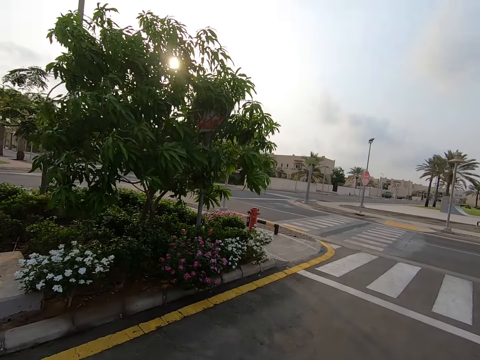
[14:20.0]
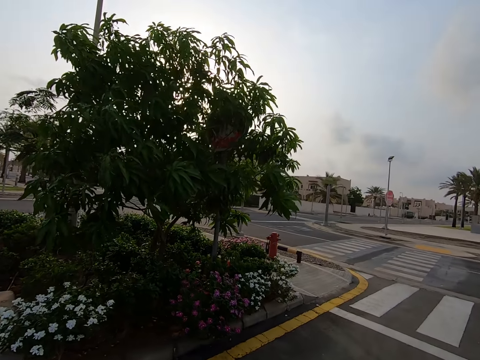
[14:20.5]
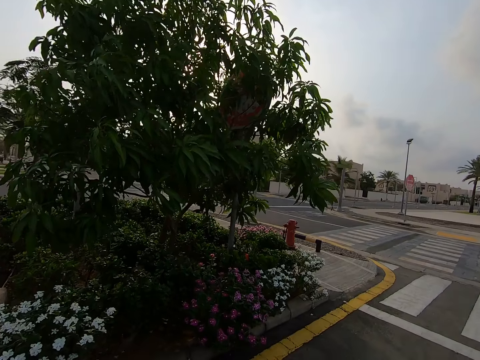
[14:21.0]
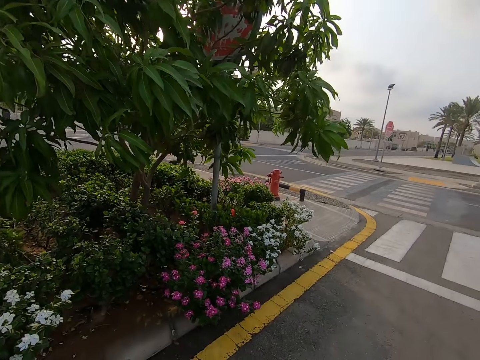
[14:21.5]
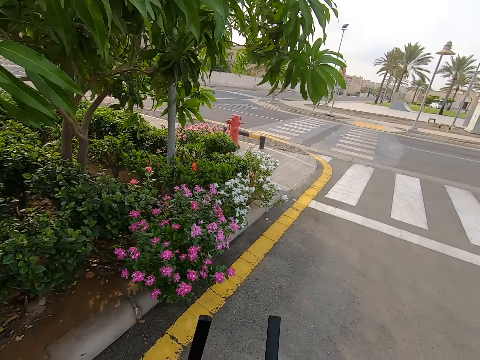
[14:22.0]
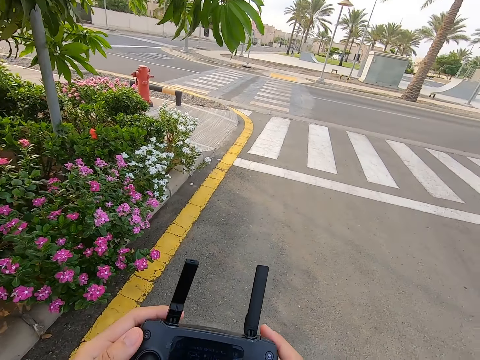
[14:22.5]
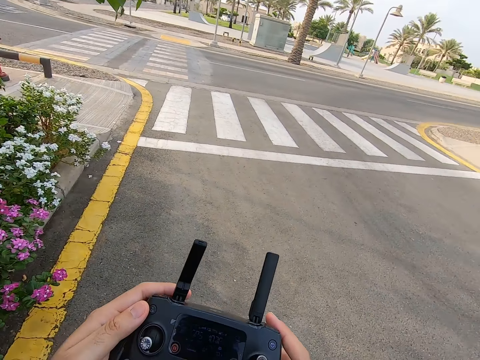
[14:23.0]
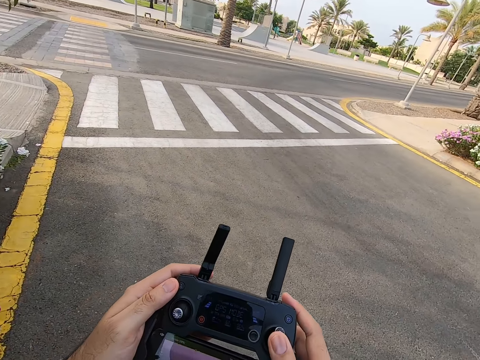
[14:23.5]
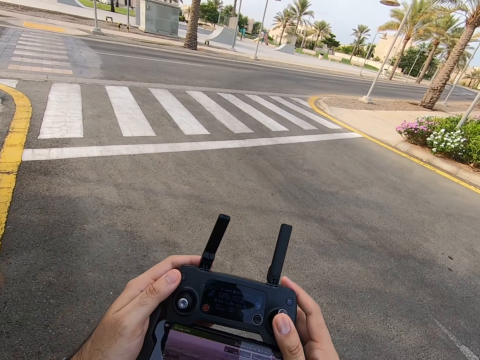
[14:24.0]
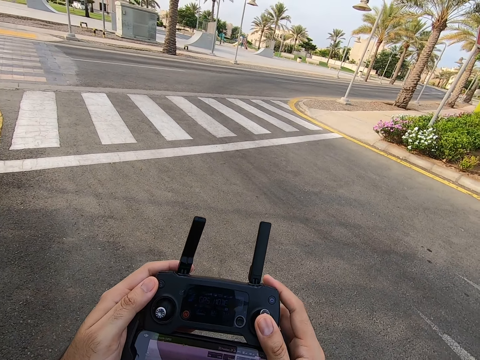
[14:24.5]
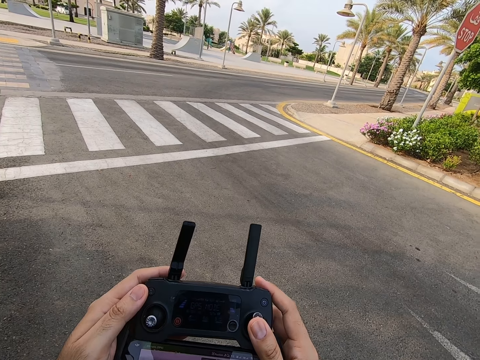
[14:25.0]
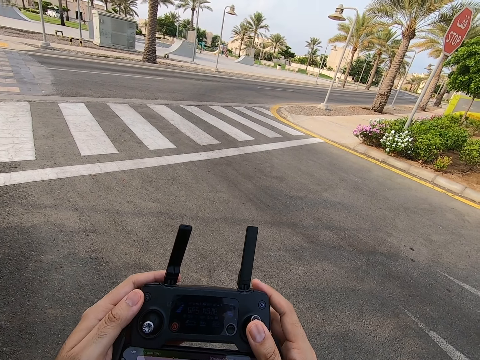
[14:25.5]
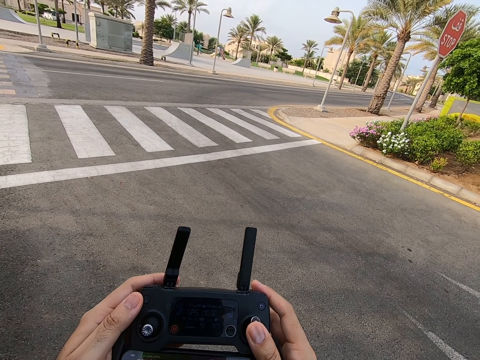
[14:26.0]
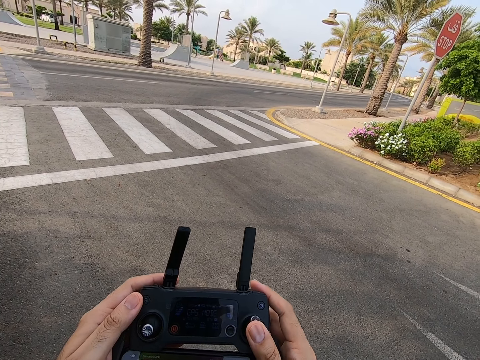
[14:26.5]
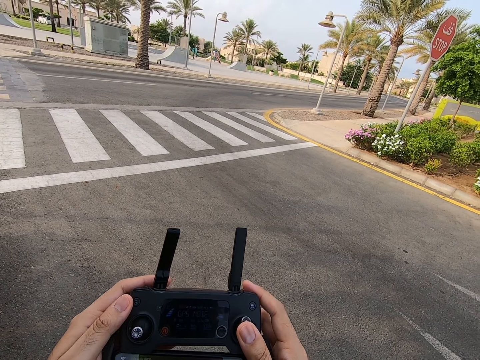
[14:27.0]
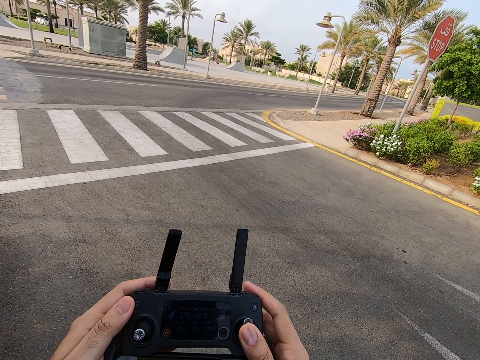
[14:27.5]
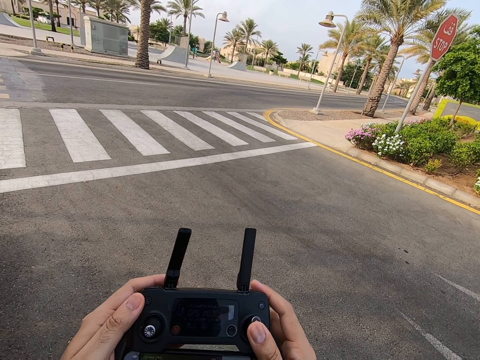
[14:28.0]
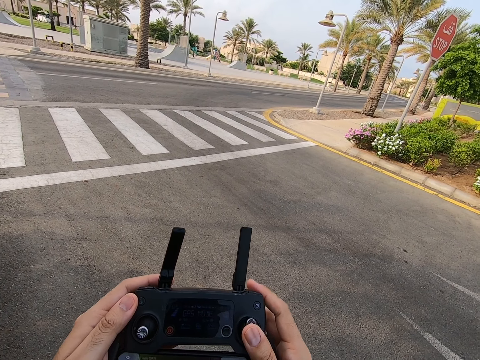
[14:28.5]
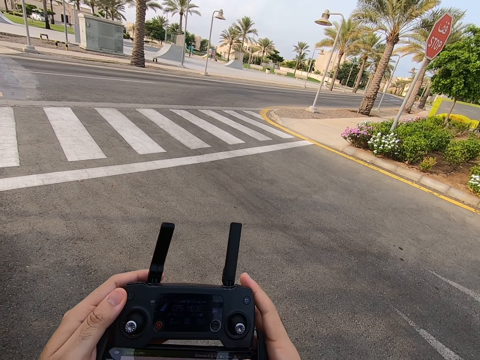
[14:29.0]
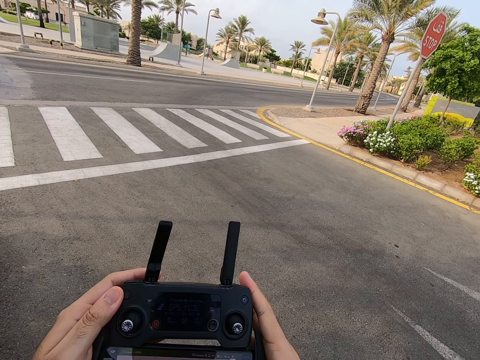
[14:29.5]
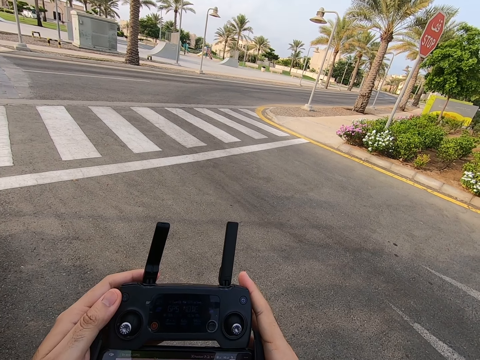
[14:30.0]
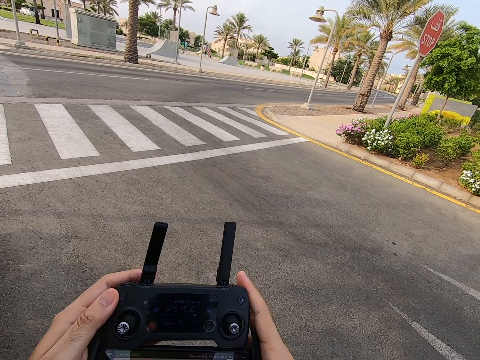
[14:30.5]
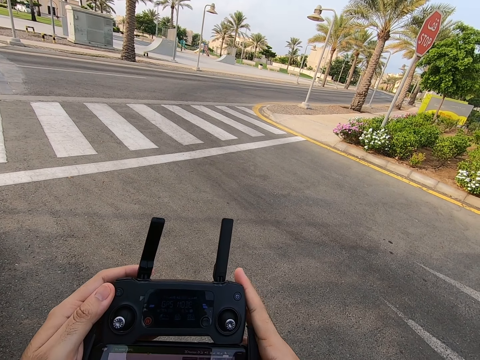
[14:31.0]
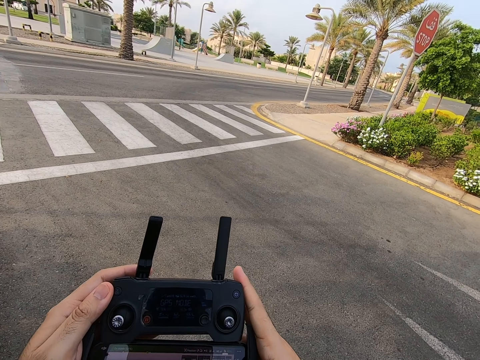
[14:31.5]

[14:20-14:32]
The camera wearer presses the drone controller. They look at the remote control.

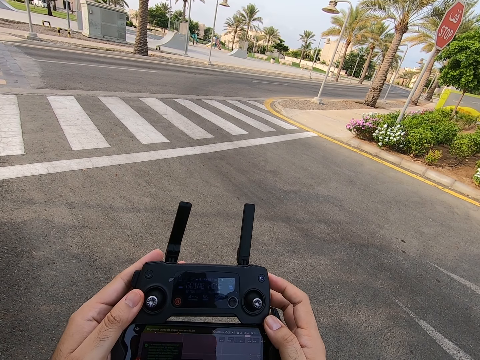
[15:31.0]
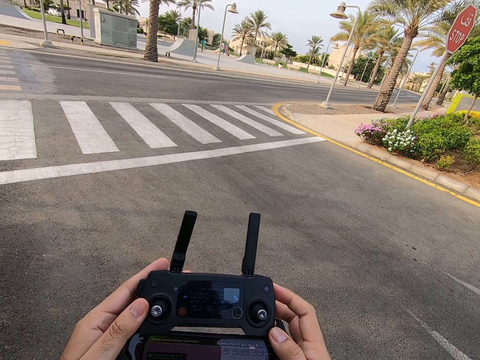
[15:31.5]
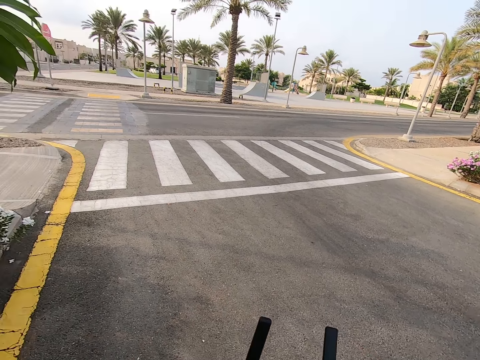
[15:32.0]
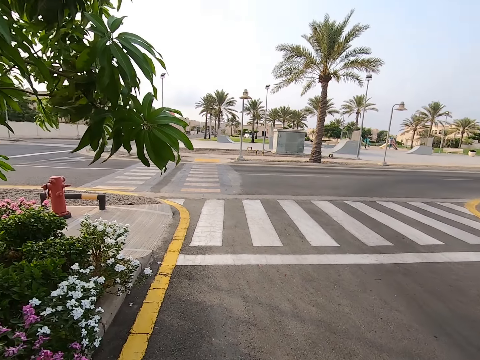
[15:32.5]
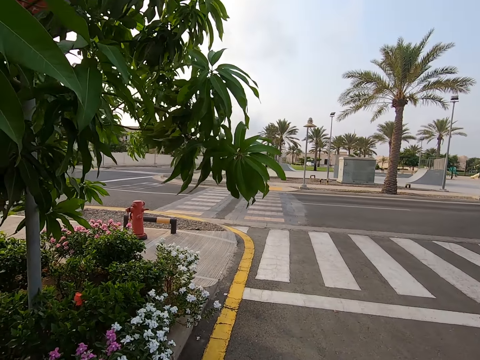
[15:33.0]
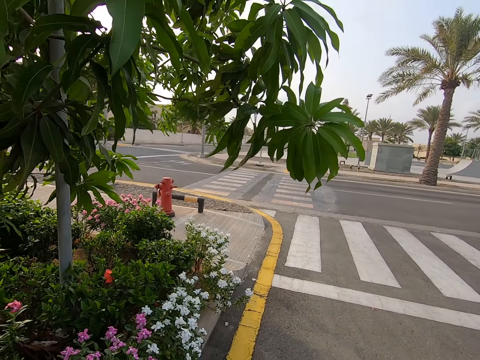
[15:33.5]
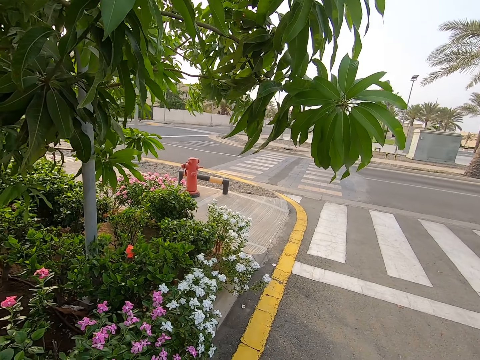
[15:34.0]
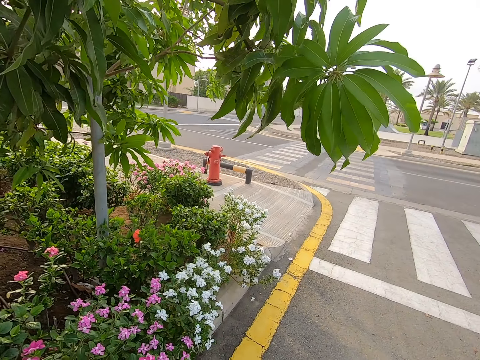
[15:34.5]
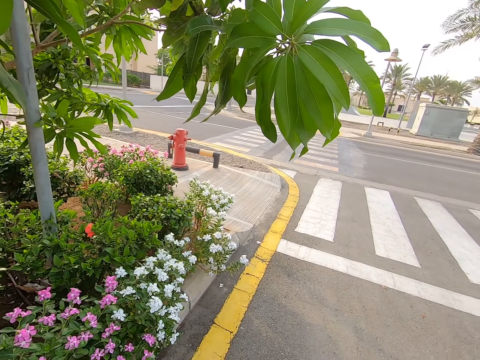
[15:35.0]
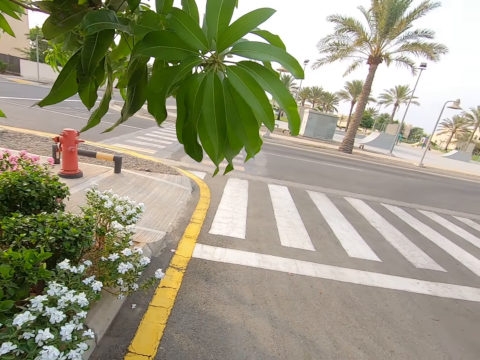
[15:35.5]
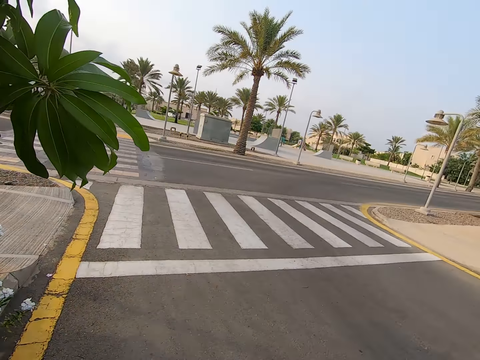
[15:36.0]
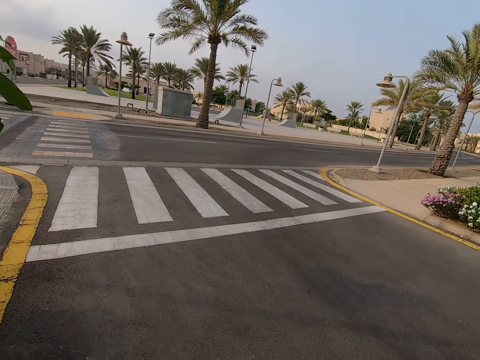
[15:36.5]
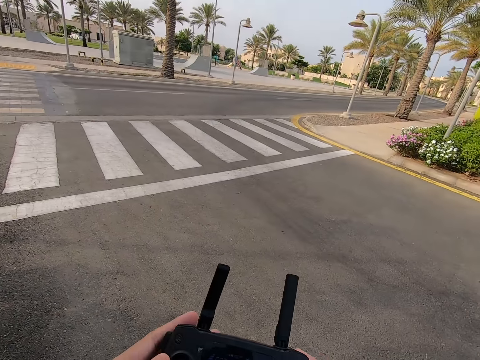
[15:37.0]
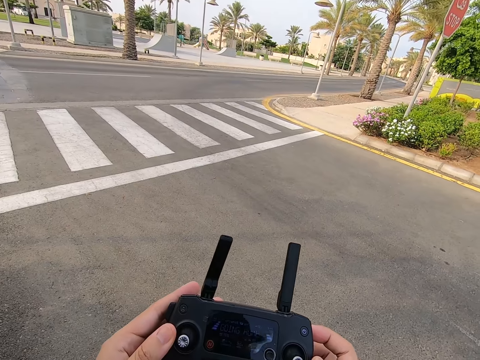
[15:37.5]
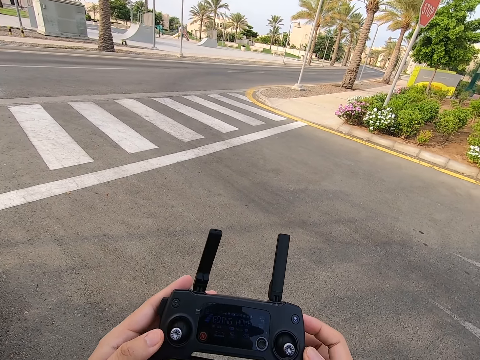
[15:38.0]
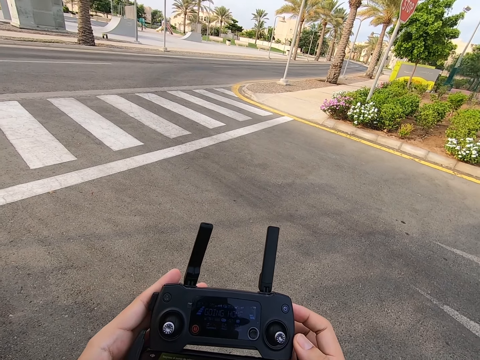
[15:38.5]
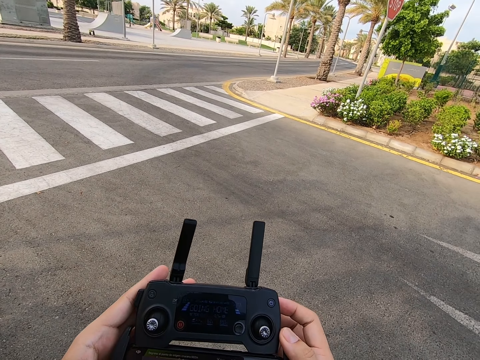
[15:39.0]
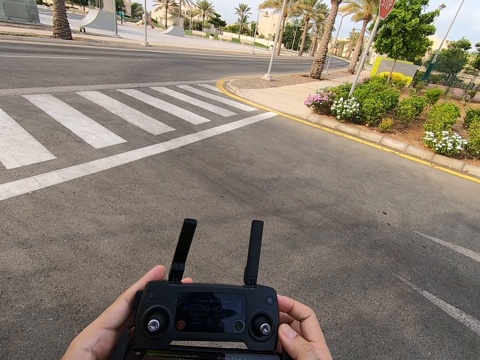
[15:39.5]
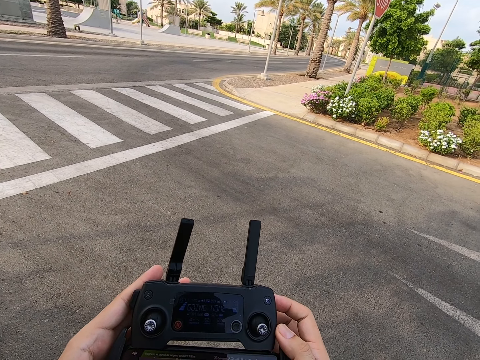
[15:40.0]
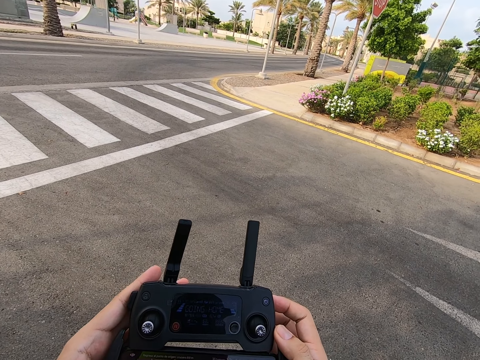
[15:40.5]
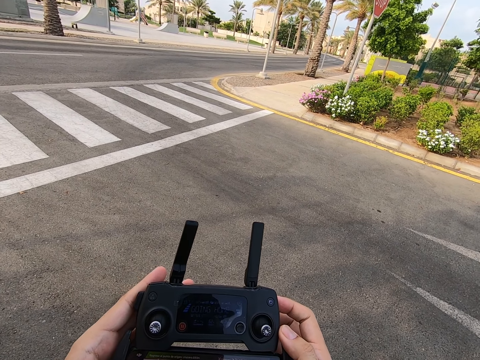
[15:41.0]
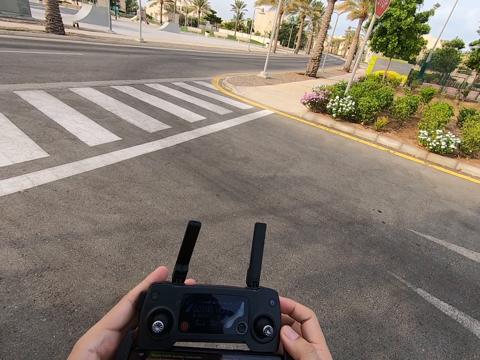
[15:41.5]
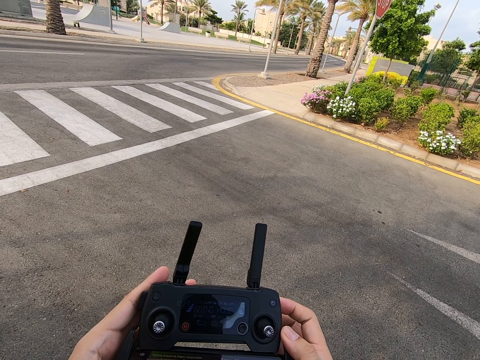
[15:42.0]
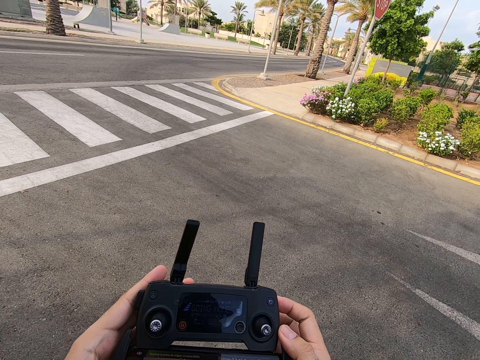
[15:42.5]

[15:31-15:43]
The camera wearer gazes around. They press the drone controller.

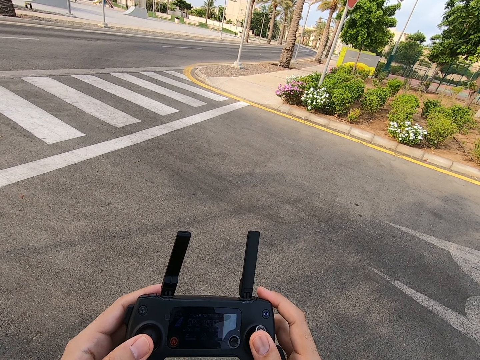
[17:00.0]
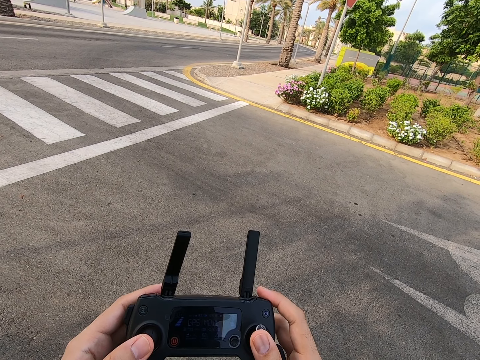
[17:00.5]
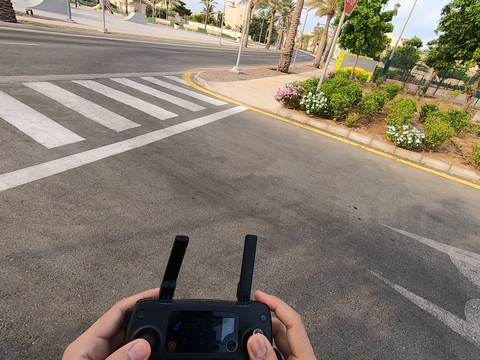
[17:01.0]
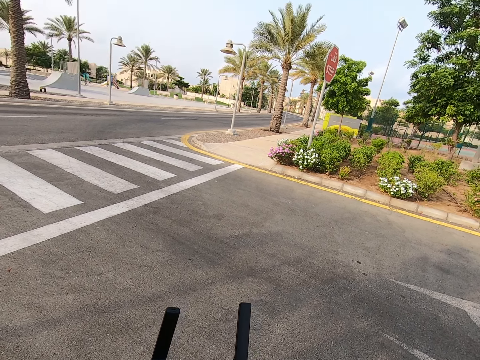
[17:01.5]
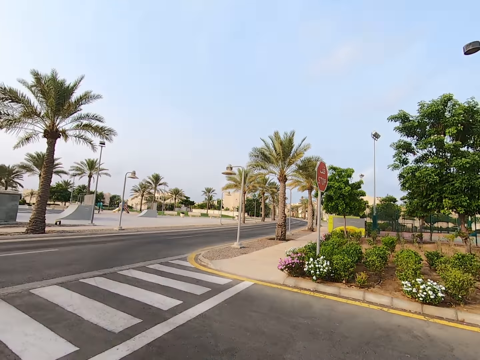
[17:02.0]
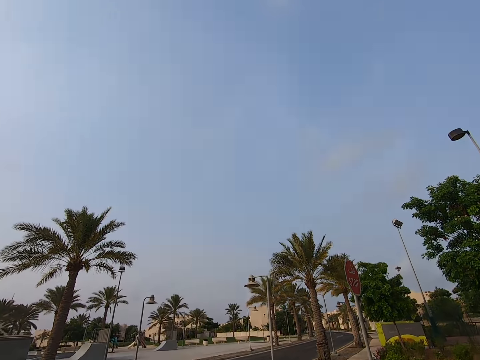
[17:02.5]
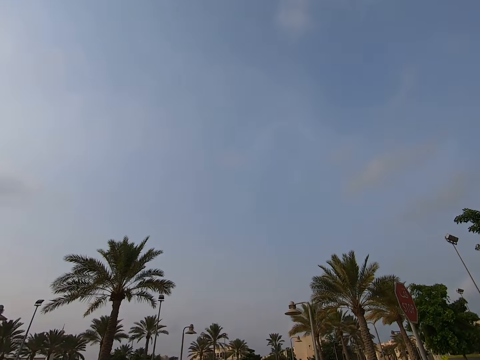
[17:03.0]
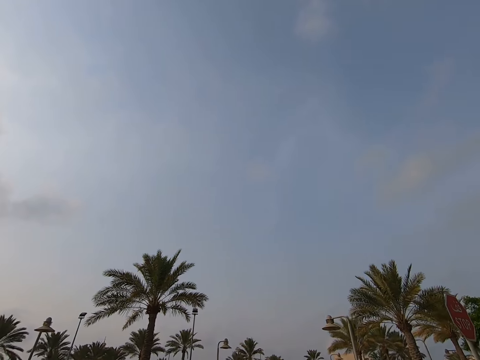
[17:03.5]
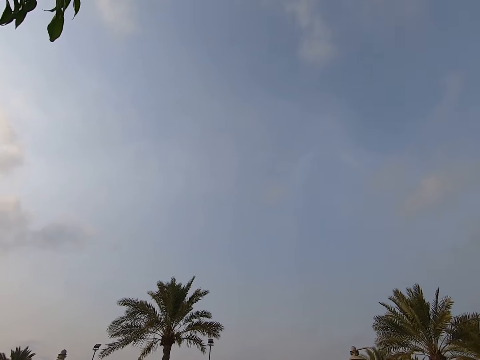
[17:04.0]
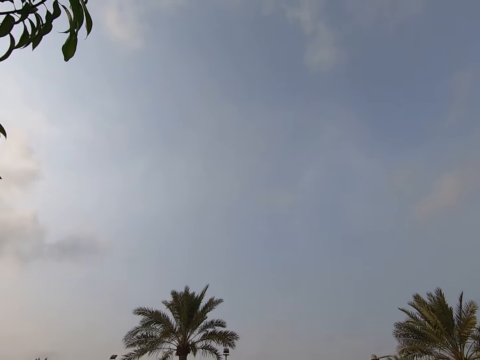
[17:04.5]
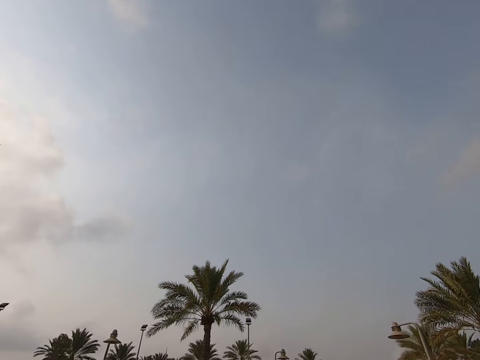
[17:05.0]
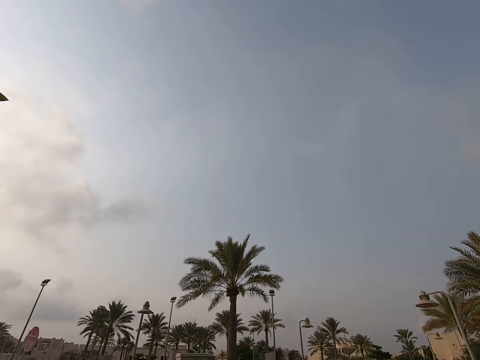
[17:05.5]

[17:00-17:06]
The camera wearer looks around.
